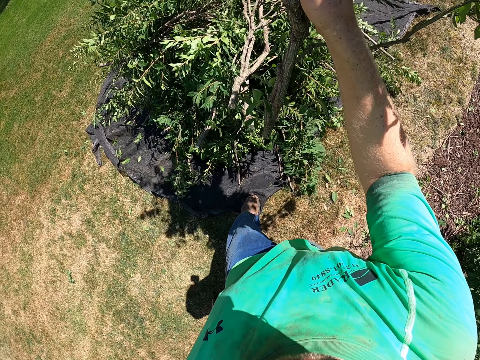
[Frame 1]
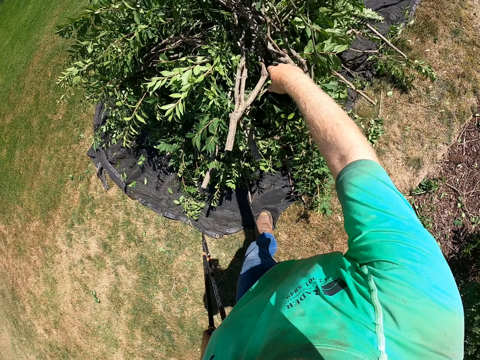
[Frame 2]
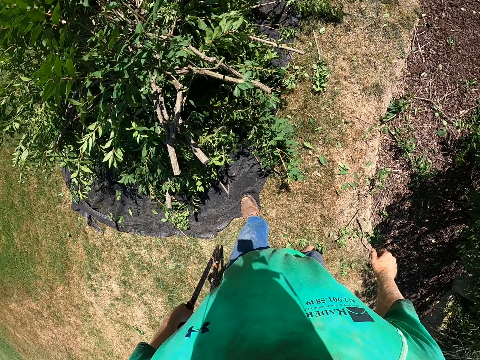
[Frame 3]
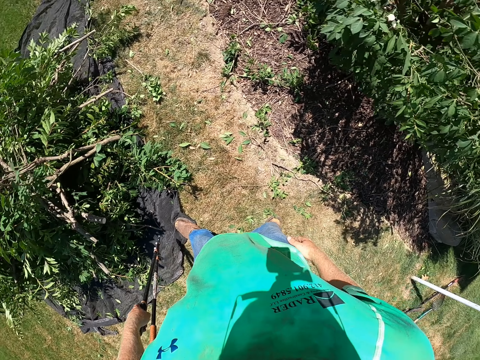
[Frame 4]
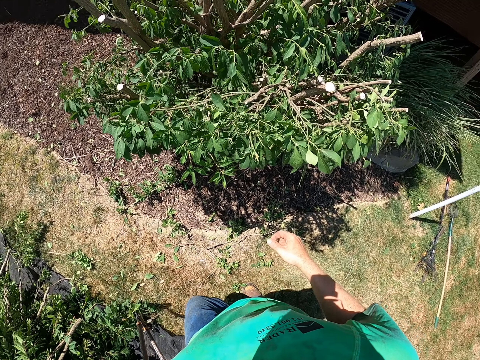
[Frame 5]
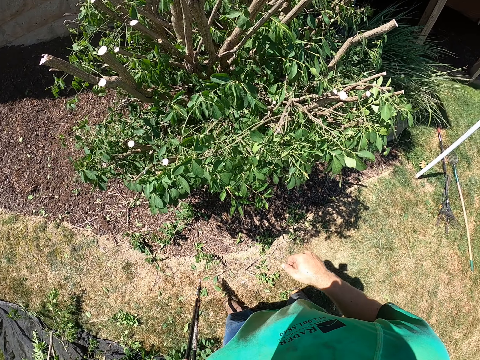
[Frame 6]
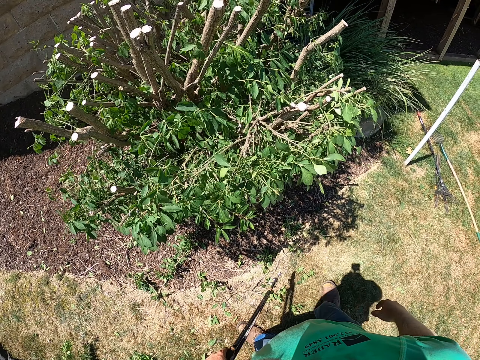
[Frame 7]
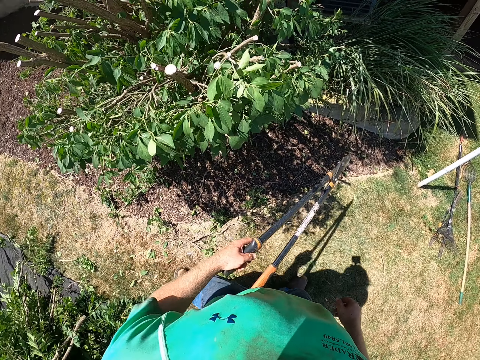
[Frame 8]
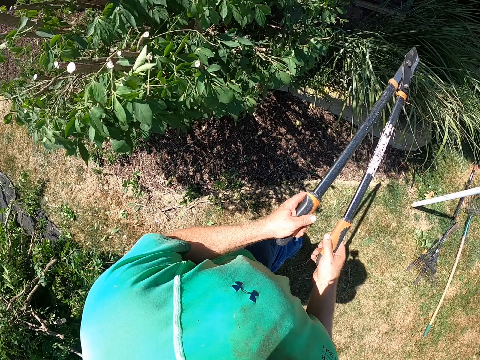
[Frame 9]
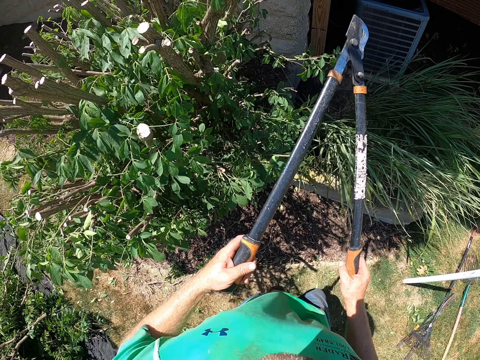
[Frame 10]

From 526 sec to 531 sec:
The camera wearer walks around. He throws down a branch. He turns around. He holds the pruning shears with his hands.
